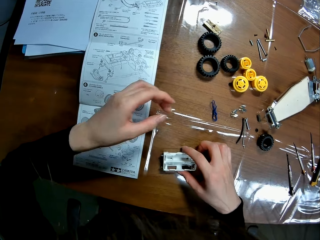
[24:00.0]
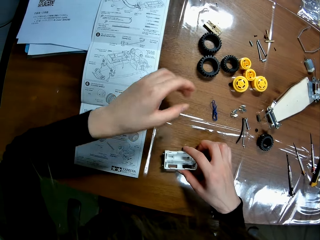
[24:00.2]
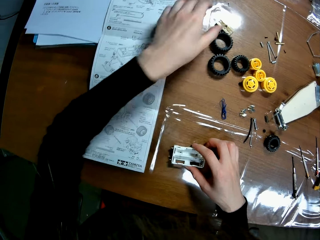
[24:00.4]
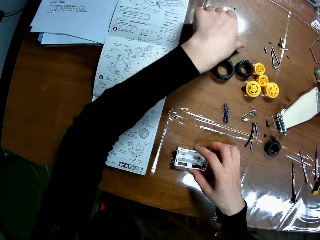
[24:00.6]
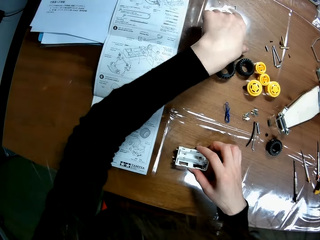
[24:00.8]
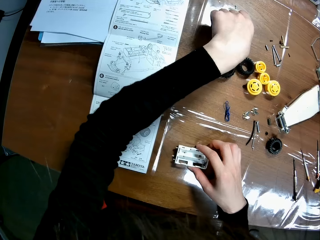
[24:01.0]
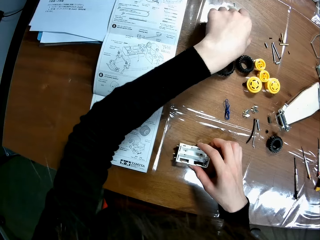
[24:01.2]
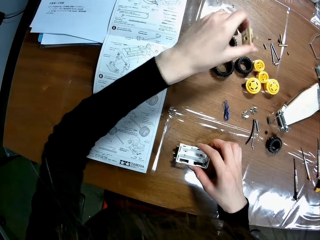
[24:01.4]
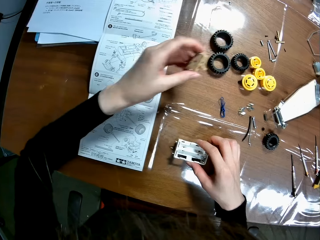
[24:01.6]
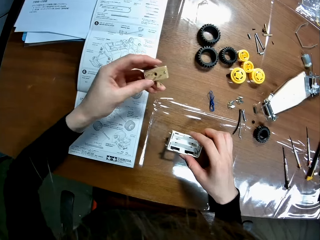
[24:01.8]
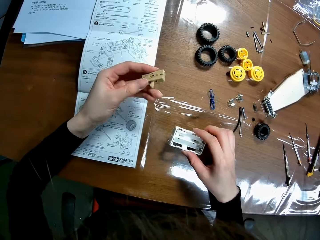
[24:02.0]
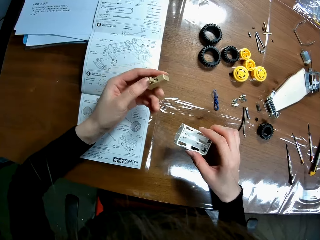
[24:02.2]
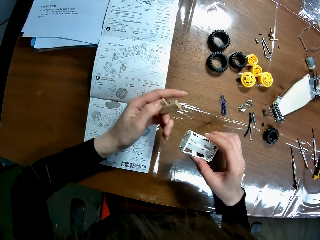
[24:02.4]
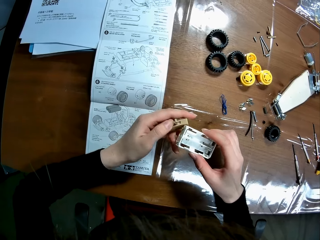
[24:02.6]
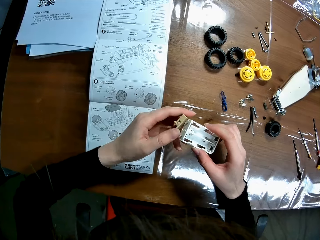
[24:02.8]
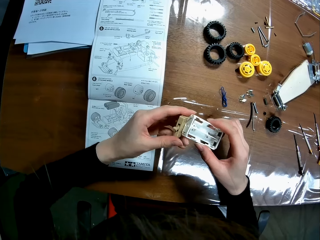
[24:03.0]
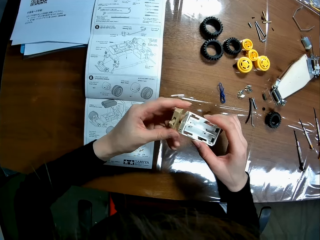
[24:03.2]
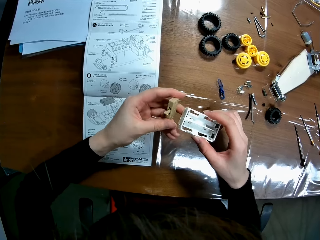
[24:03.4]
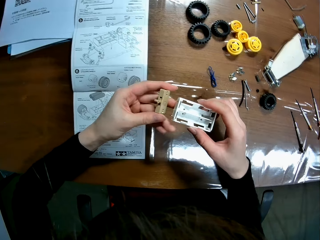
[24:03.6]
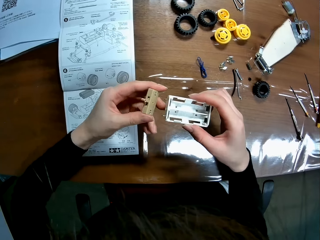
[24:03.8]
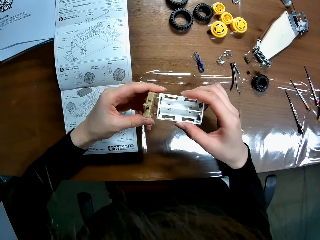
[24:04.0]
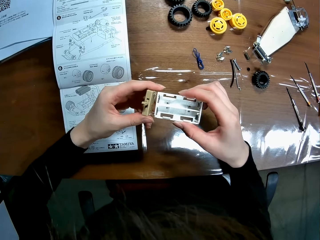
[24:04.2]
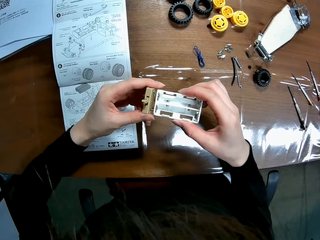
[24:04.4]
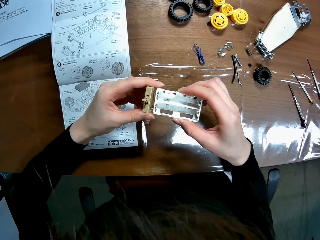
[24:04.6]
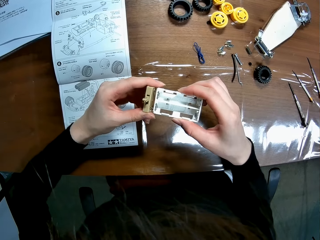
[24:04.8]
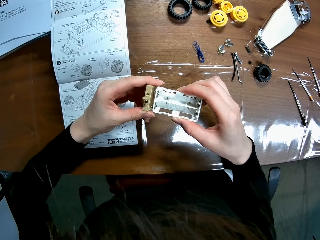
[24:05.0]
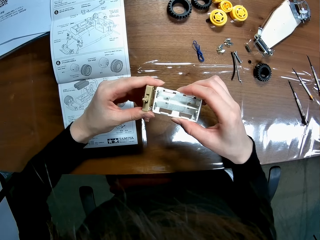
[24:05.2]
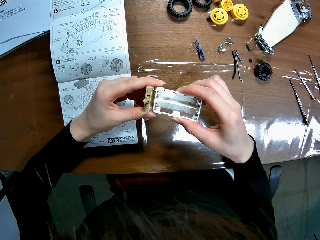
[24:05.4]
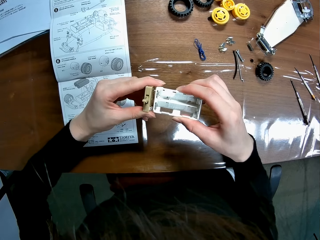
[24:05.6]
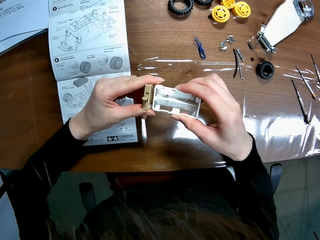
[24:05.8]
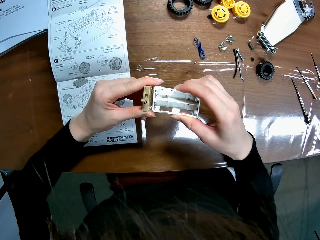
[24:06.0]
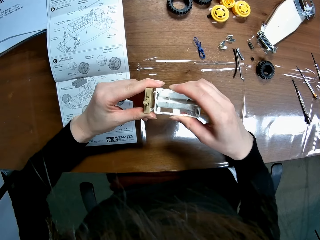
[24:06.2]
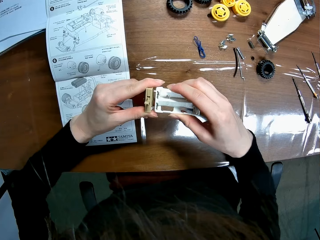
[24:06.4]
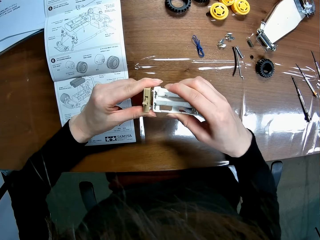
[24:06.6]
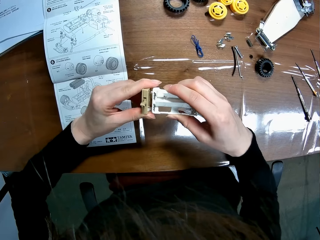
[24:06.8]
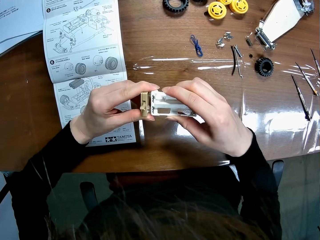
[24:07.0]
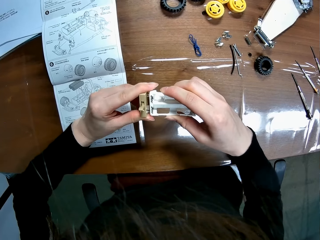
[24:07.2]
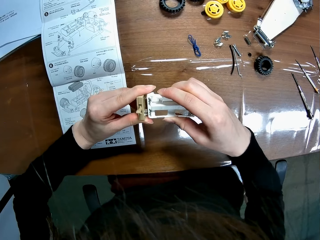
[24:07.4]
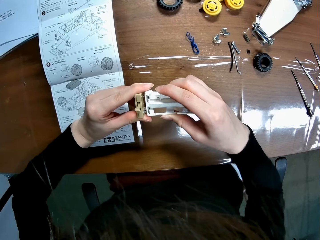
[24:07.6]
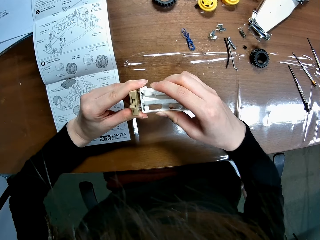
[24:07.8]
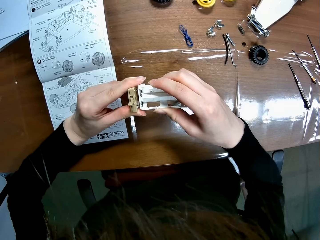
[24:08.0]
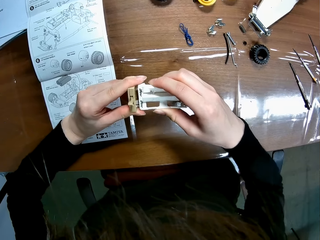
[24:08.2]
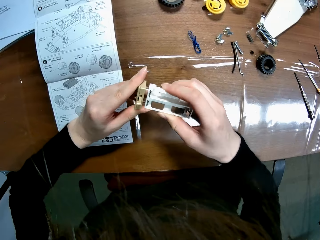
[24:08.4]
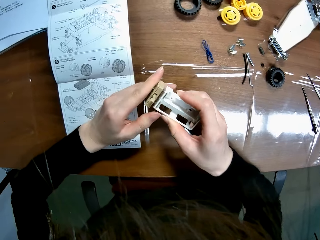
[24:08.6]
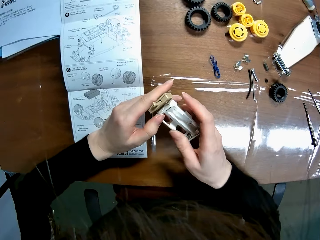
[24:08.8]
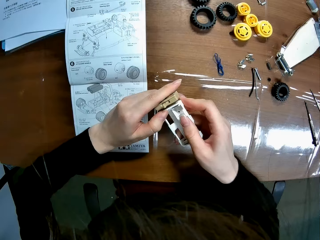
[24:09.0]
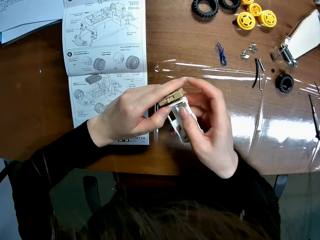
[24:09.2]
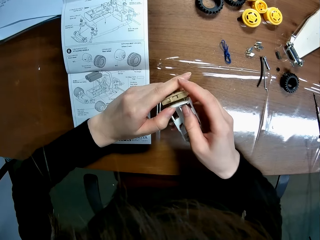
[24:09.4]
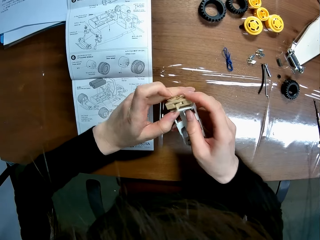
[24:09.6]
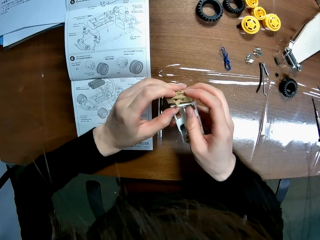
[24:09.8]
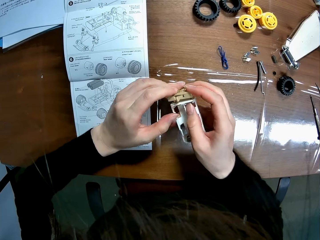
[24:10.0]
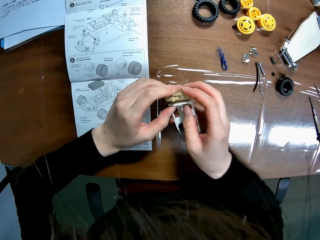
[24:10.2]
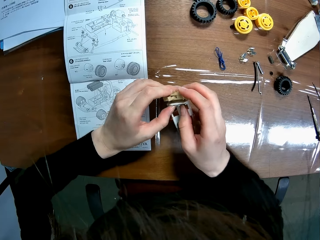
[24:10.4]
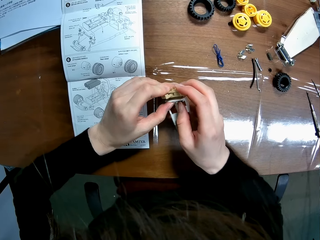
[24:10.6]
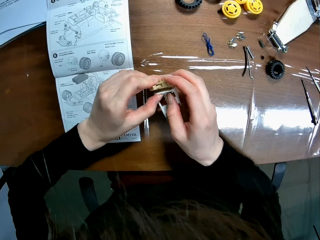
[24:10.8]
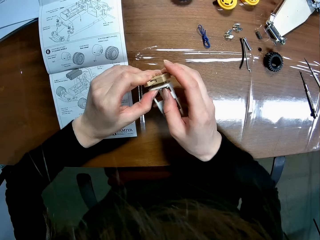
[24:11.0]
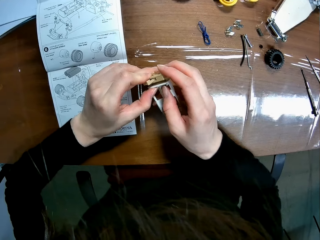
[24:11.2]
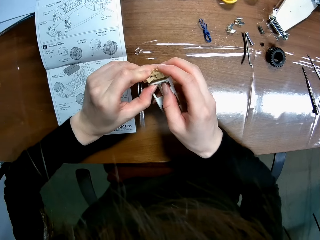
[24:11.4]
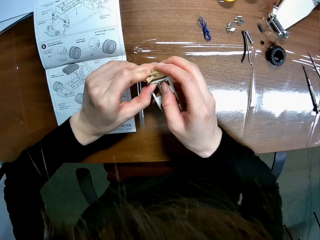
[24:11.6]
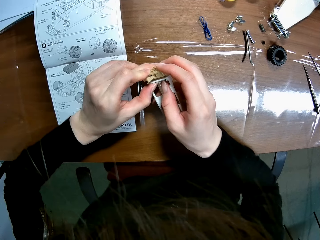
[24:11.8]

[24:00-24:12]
The camera wearer puts the battery box on the table. They pick up a piece. They lift the battery box. They assemble the piece. They plug the battery box on something.

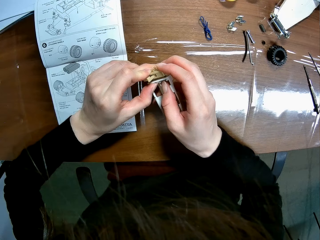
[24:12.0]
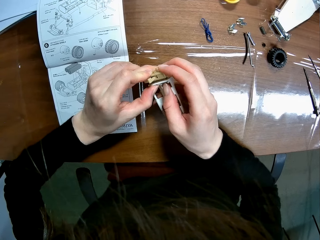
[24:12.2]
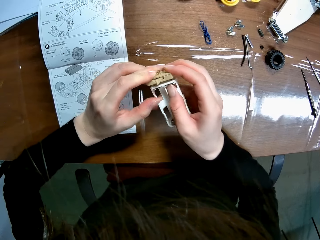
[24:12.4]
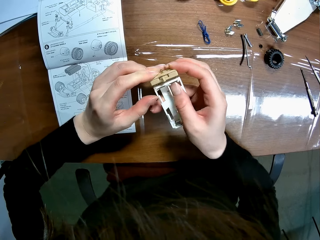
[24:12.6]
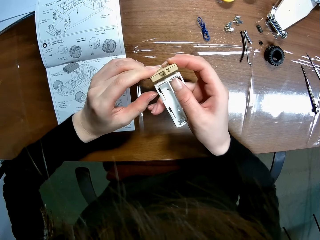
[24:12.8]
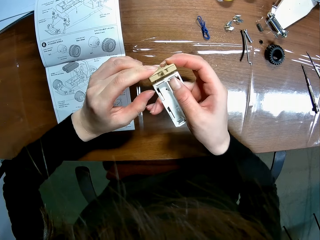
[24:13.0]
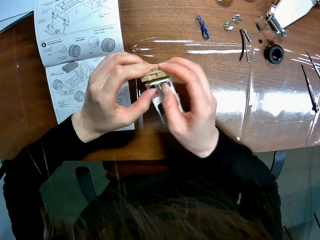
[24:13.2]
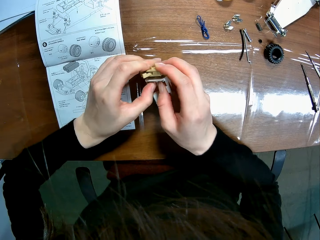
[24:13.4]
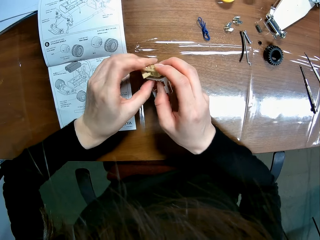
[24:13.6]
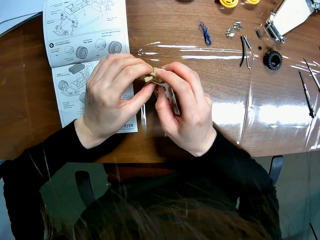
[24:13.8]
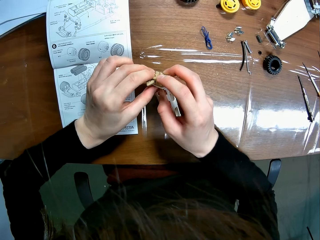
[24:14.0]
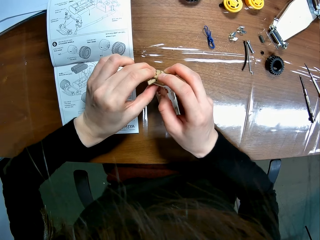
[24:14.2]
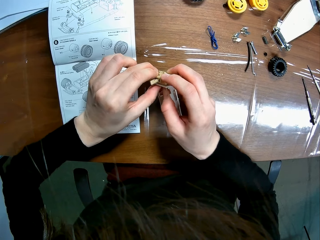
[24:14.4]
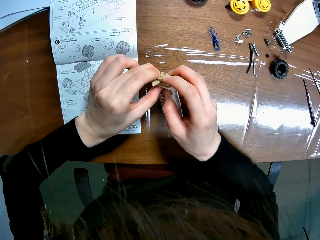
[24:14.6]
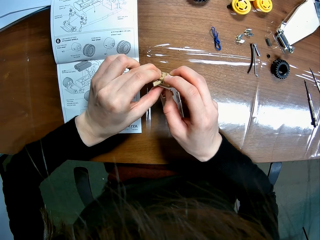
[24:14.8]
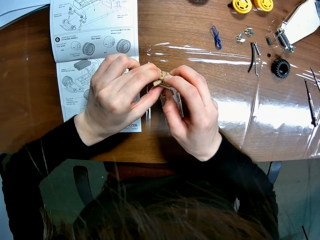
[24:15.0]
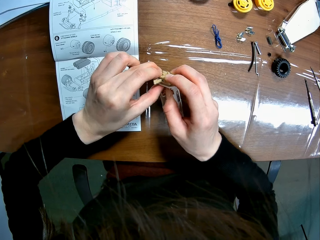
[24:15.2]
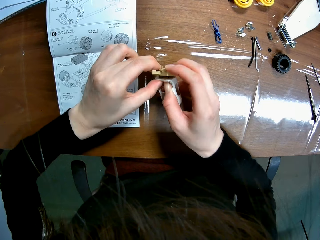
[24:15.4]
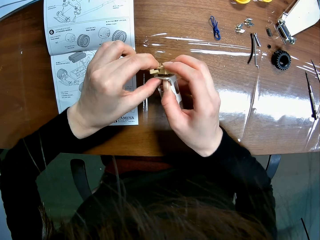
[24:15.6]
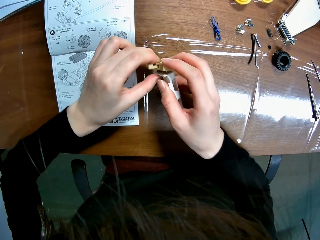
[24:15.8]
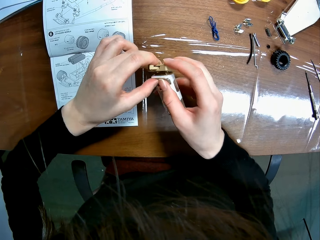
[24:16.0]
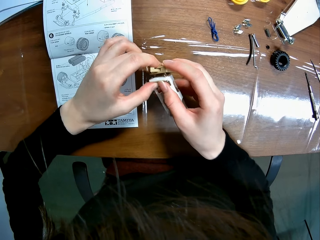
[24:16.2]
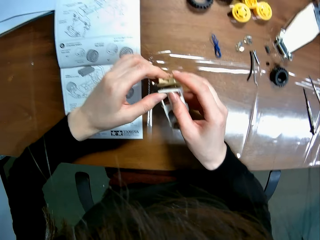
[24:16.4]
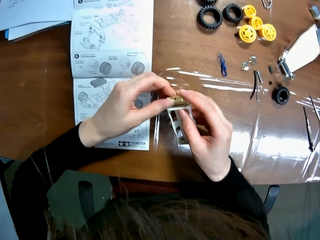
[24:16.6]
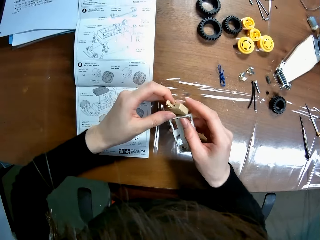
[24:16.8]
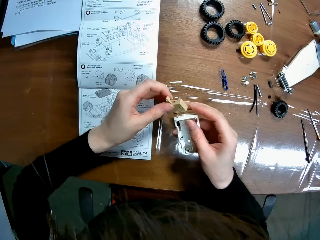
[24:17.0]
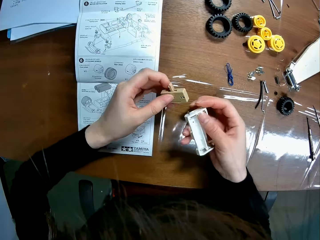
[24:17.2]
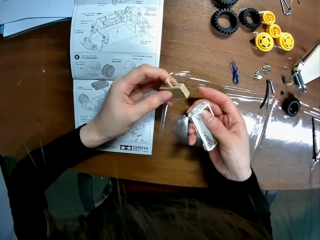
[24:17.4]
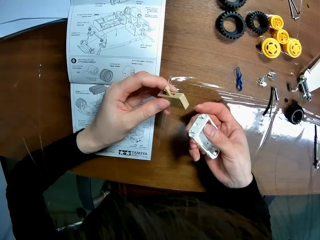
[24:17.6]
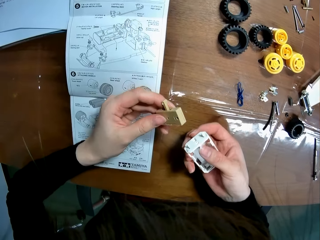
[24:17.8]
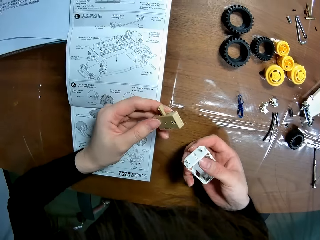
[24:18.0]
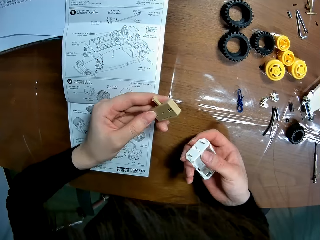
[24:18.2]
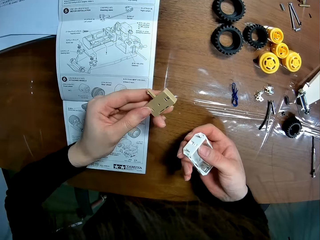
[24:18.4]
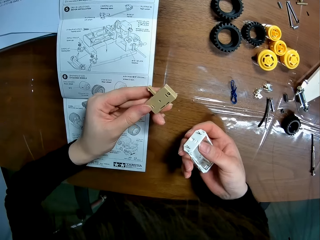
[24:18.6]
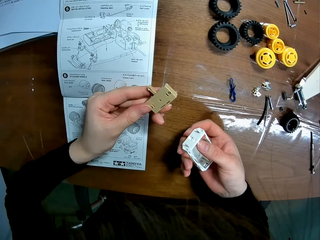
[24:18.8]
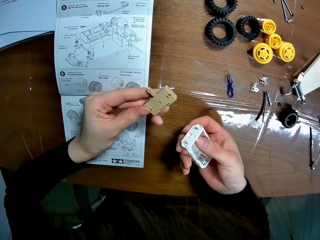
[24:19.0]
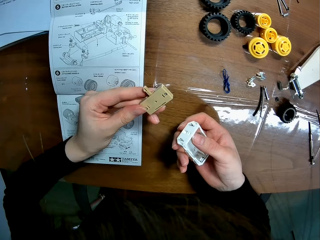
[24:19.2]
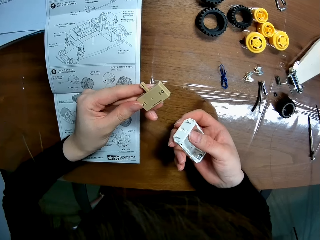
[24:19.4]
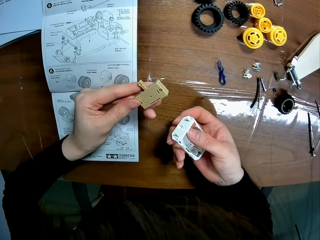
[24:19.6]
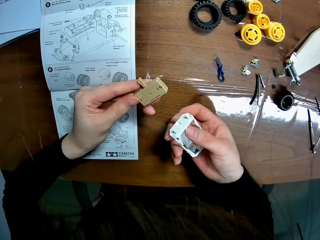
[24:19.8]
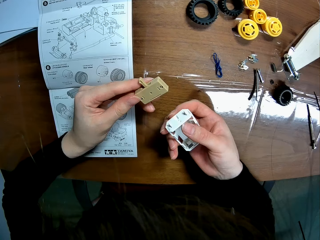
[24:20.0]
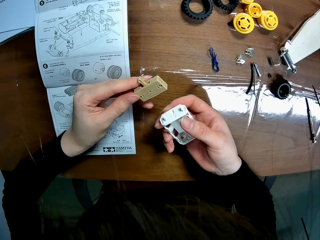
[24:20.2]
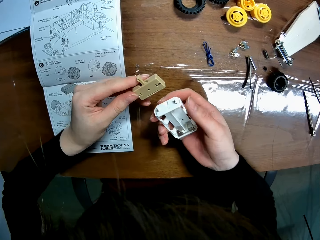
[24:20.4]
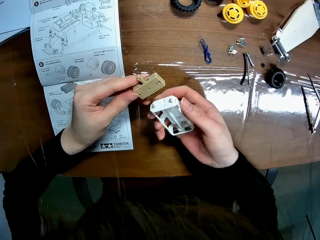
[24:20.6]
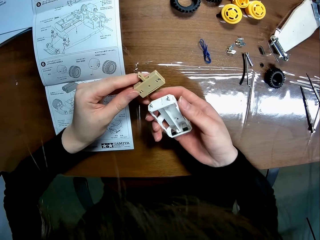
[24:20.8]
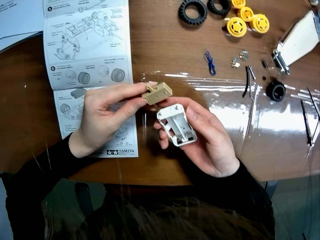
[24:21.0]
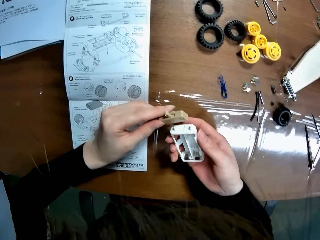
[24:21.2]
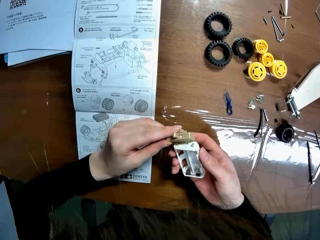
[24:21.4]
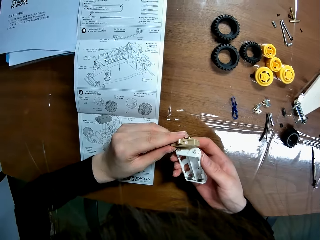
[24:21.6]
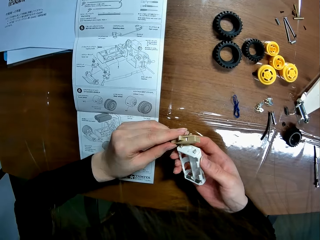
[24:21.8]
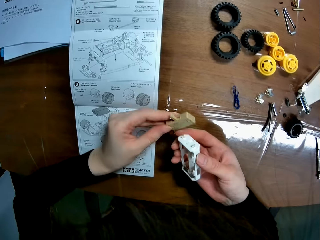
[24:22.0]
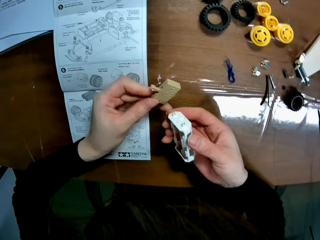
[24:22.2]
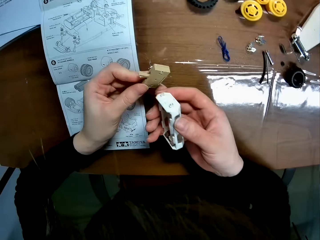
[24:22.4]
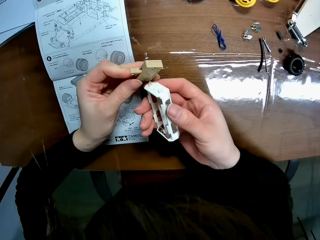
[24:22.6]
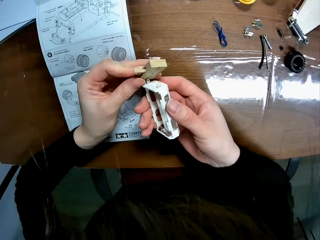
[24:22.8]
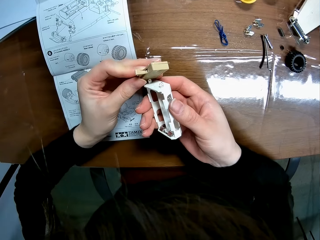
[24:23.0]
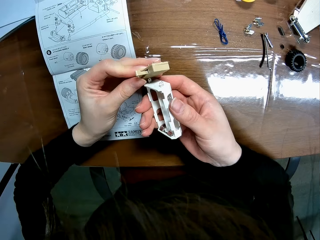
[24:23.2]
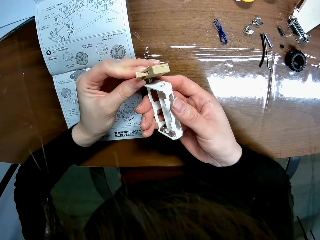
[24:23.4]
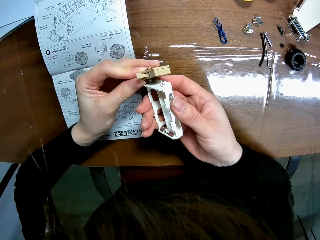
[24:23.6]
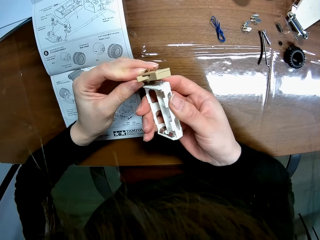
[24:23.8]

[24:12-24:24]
The camera wearer separates the battery box from something.
